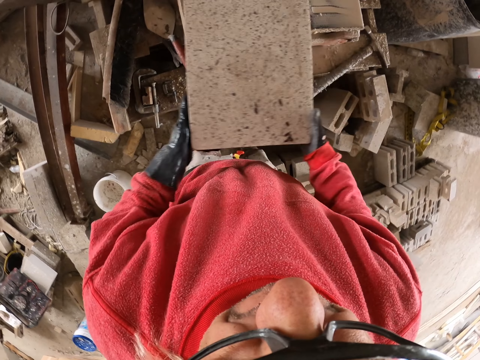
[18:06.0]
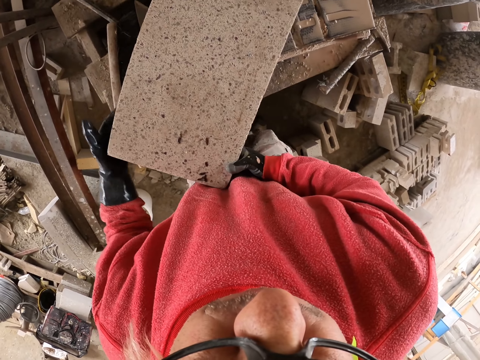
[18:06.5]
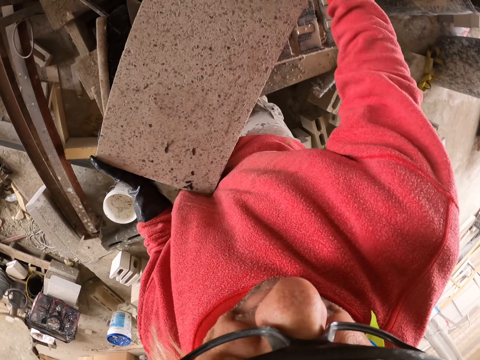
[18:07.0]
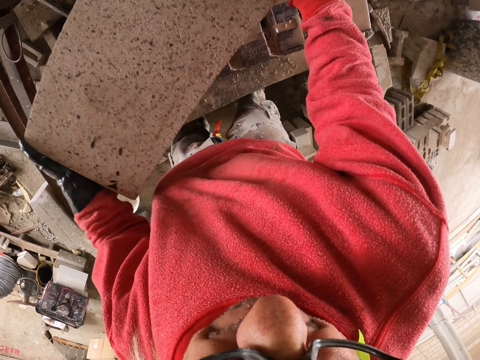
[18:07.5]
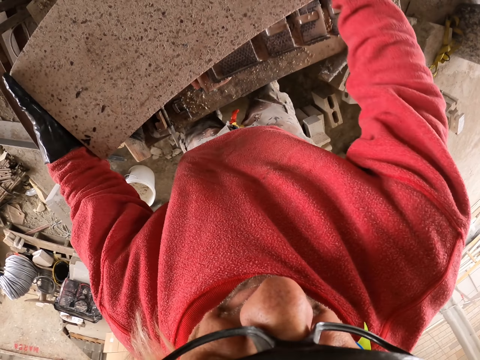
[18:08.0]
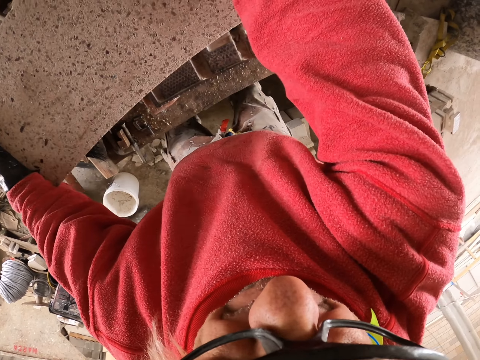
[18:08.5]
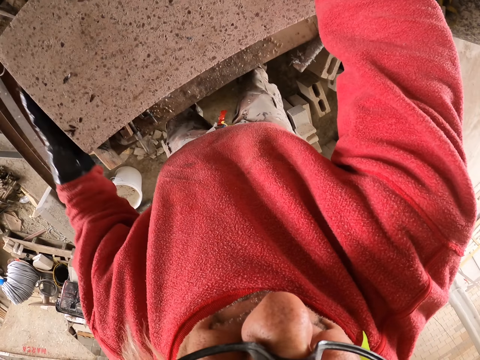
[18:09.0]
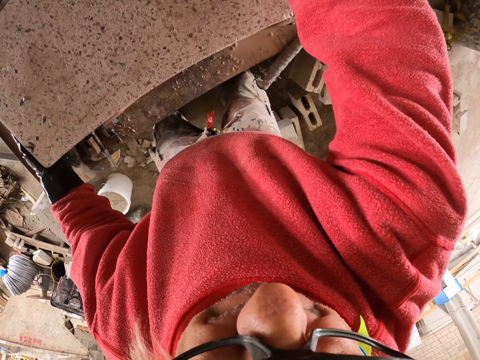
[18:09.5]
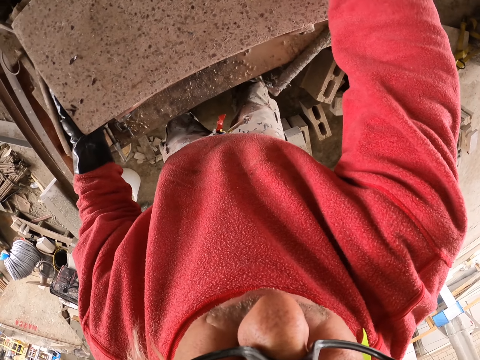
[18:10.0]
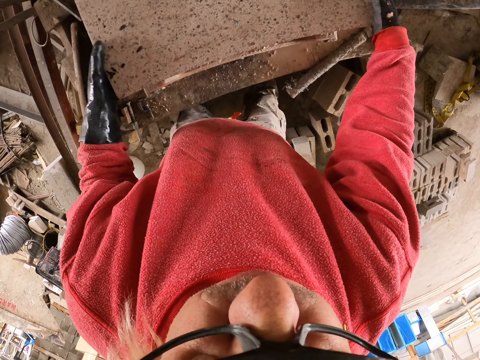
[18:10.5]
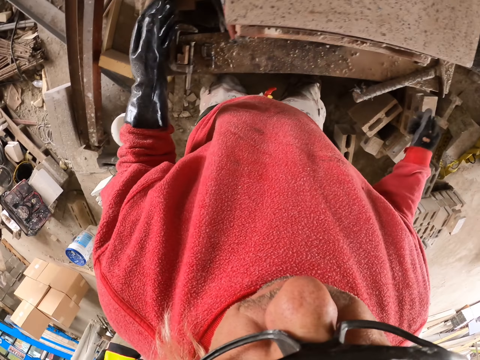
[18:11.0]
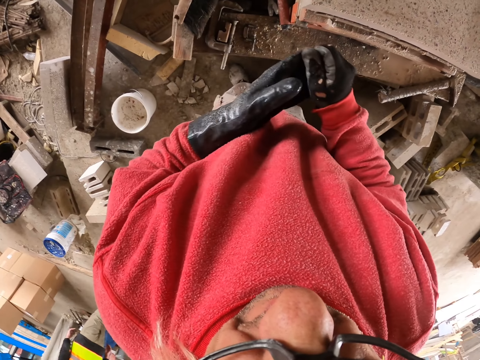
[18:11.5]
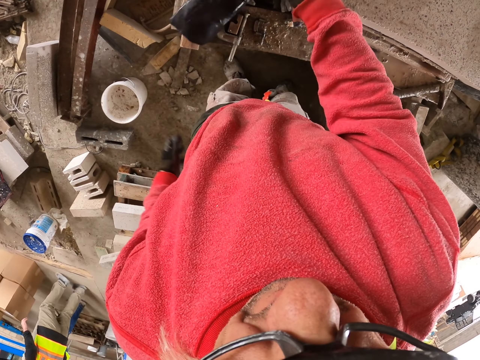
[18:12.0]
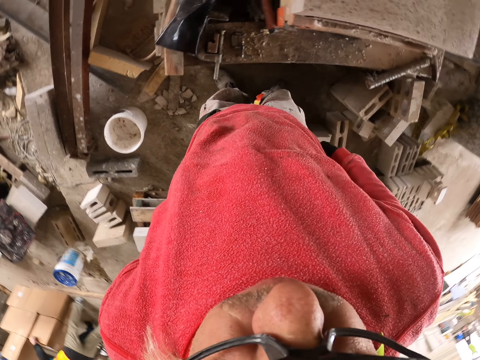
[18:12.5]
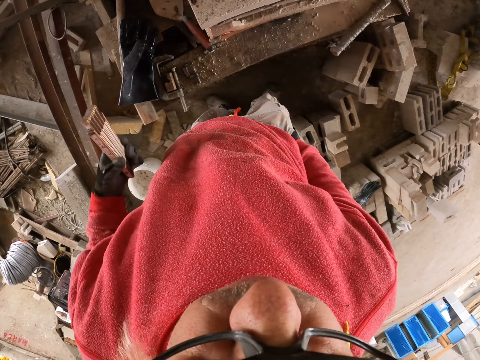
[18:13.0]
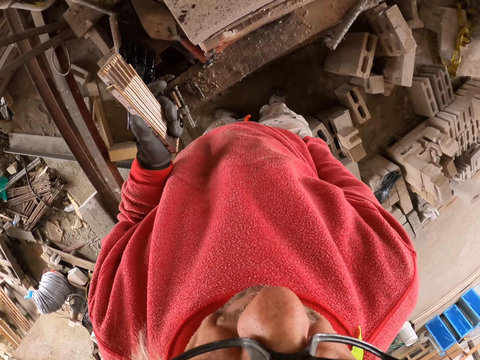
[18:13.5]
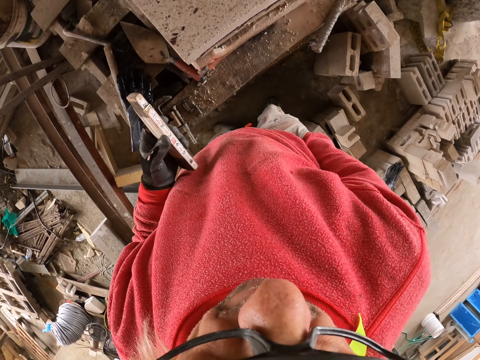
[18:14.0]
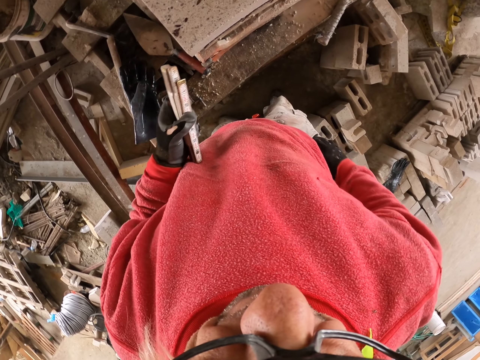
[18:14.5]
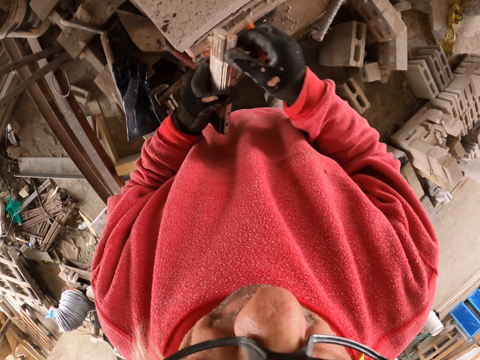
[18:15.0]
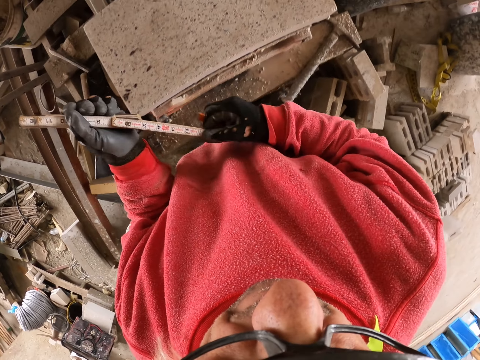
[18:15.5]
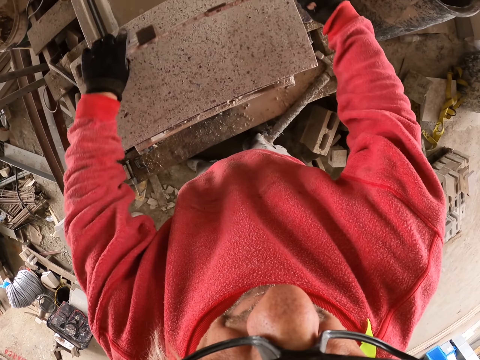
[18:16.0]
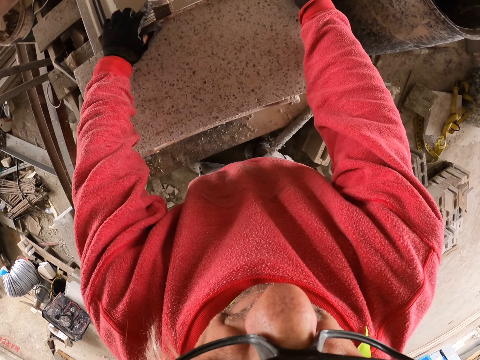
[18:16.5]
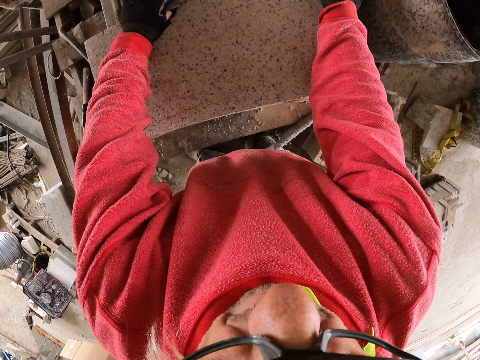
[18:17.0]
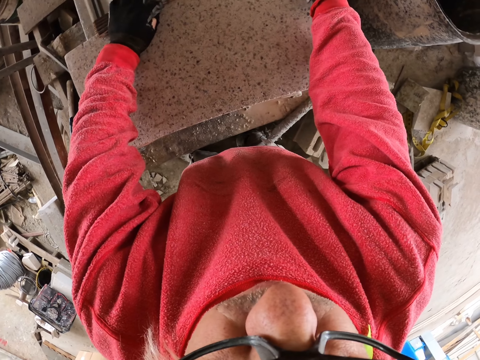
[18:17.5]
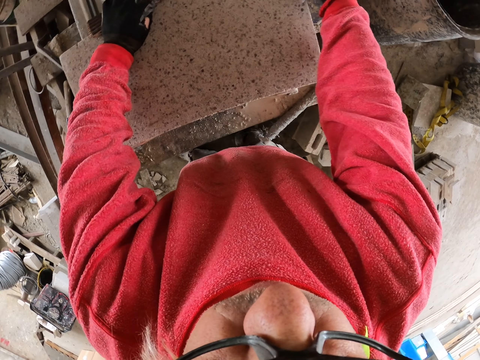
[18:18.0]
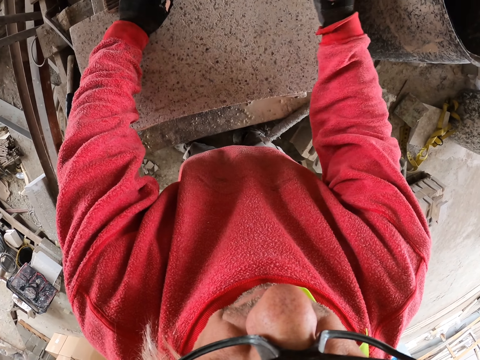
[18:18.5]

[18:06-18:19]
The camera wearer moves the concrete block on the brick cutter. They remove the left glove. They remove the tape measure. They hold the foldable ruler. They remove the pencil from the right pocket. They unfold the foldable ruler. They measure the concrete block.

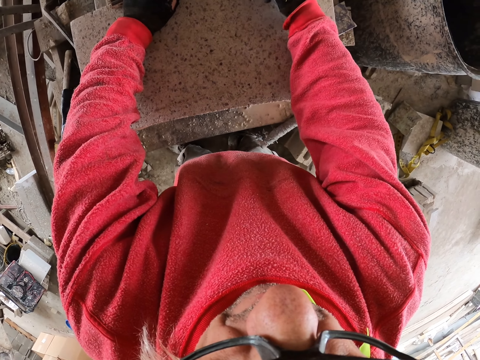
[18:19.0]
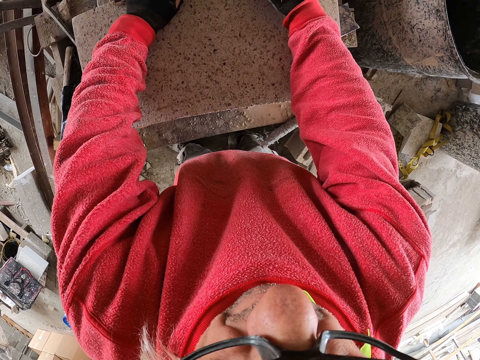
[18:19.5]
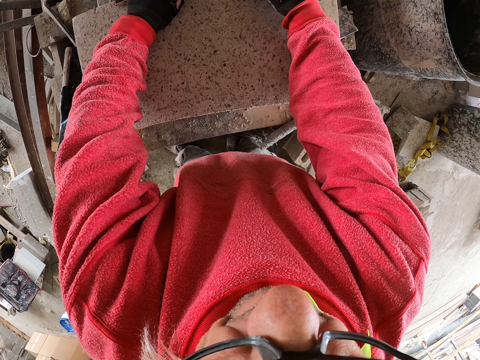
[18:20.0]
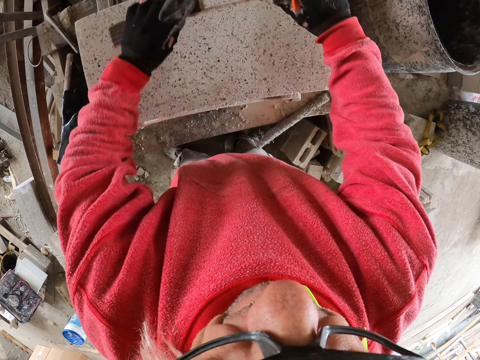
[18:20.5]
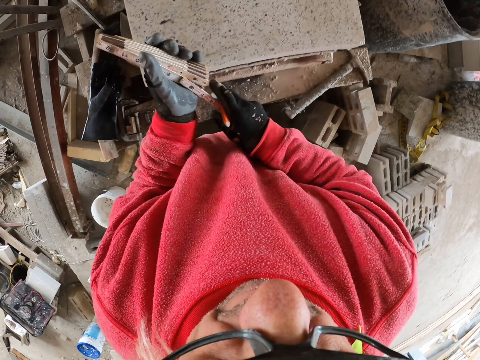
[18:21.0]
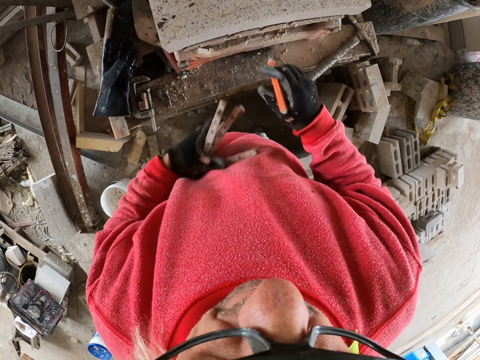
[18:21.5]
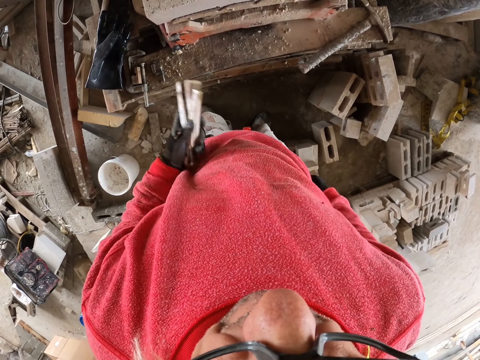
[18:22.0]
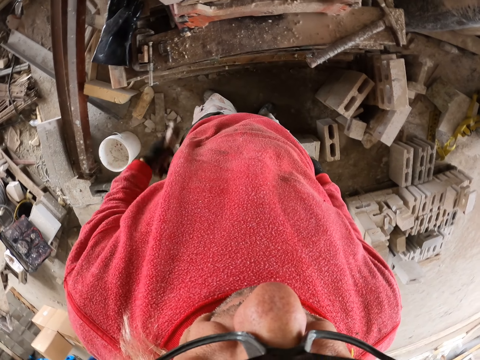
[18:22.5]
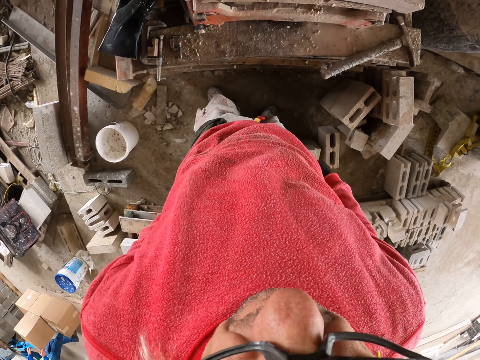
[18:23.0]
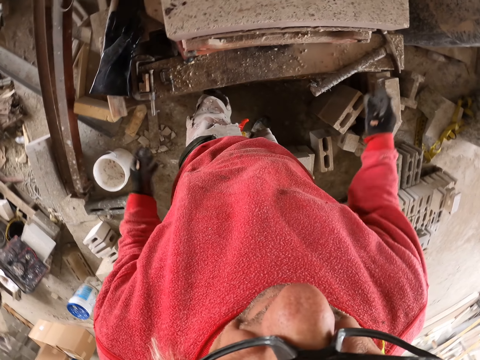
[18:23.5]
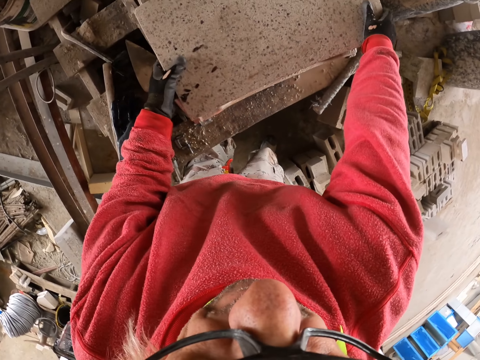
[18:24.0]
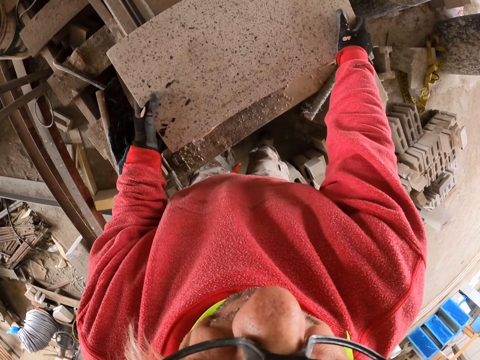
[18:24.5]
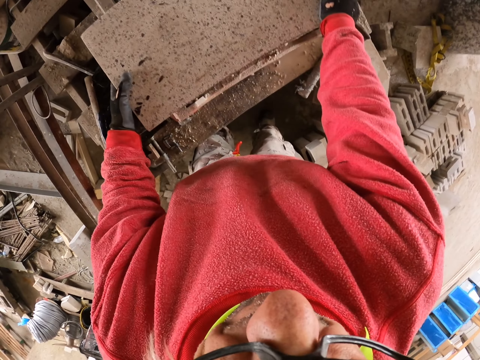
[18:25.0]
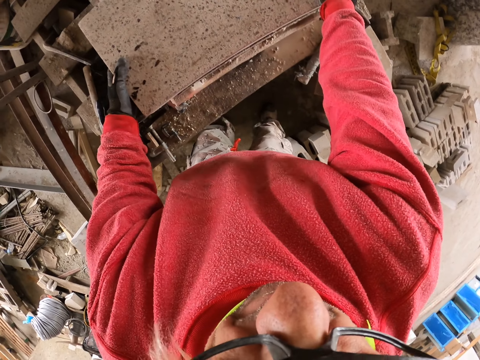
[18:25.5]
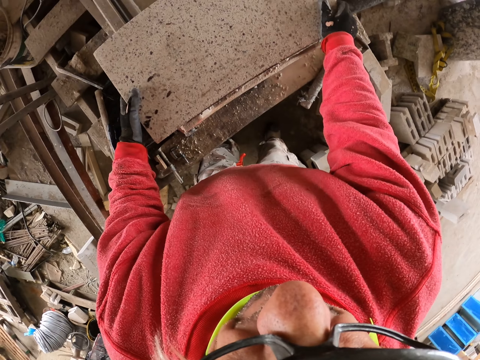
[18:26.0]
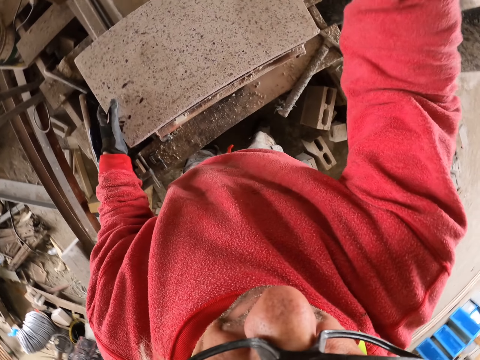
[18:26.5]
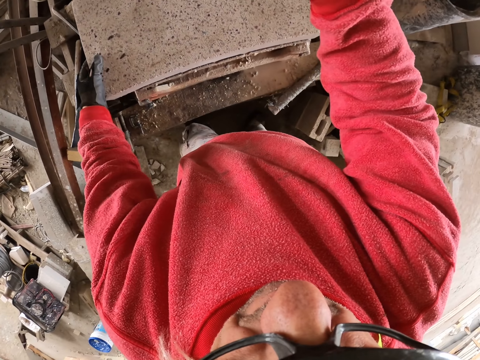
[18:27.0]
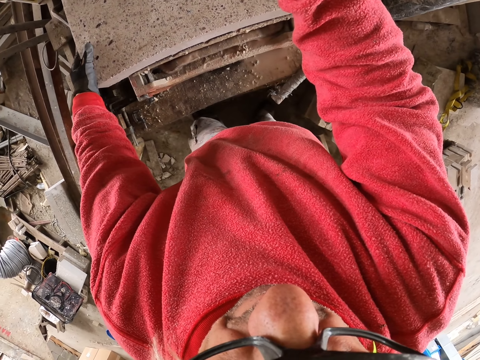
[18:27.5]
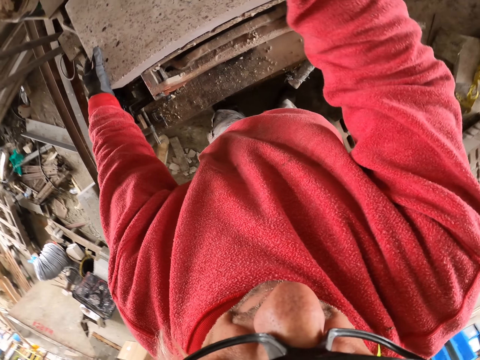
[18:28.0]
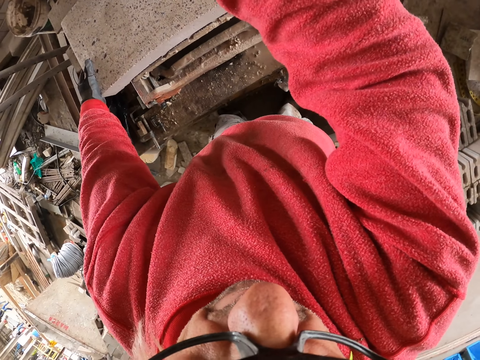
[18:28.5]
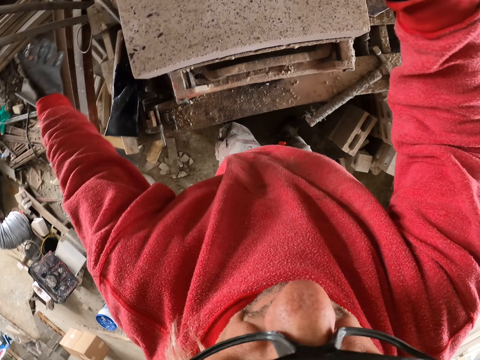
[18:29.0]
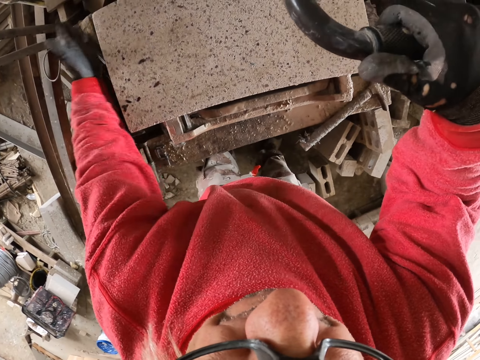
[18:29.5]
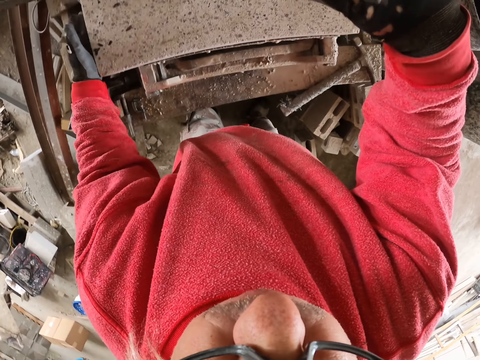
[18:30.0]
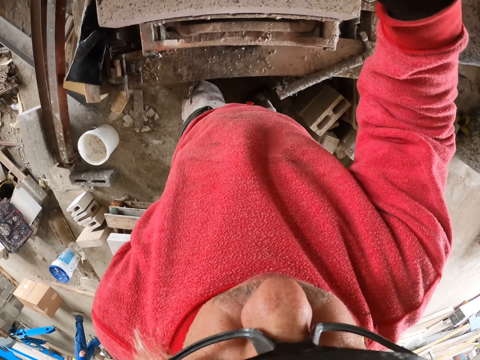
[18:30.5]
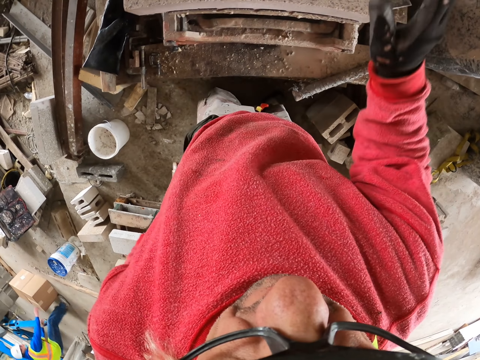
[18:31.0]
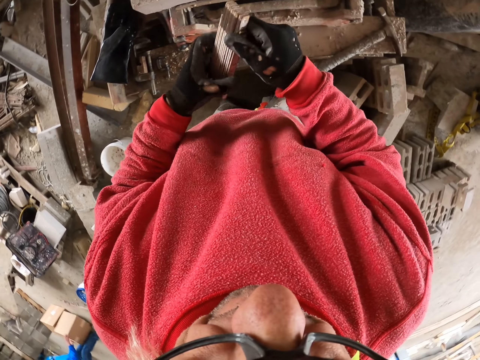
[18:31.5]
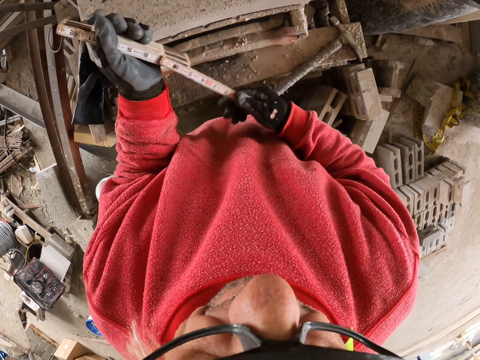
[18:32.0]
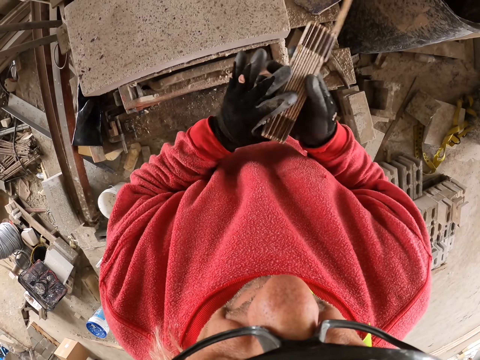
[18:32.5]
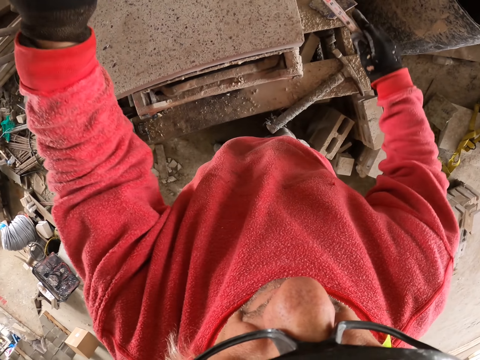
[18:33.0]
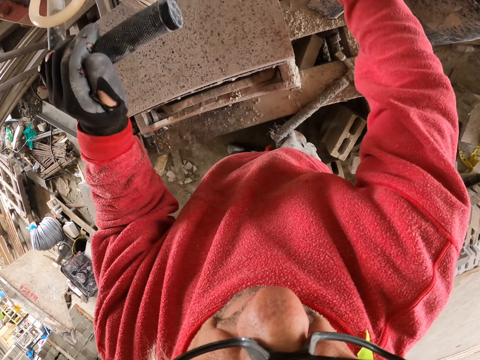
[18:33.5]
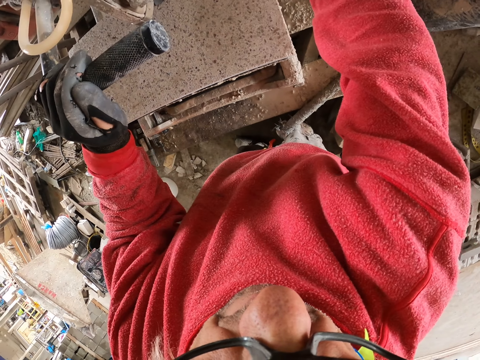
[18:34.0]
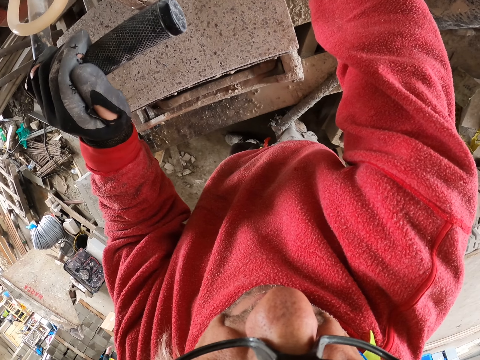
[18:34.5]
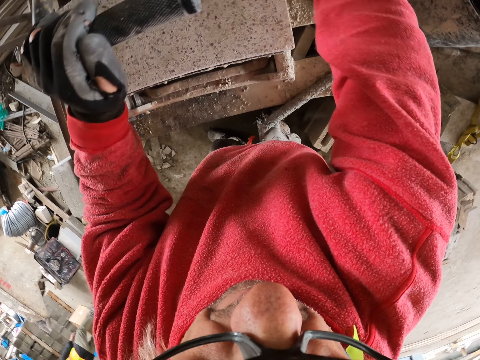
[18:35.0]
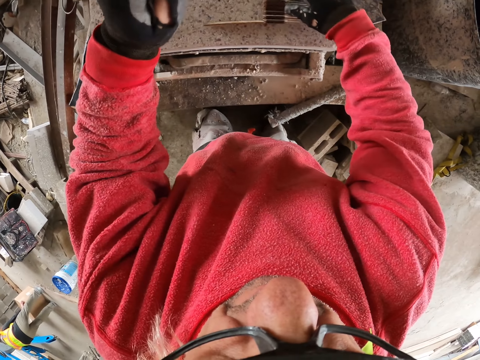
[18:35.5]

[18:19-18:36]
The camera wearer marks on something. They fold the ruler. They return the pen in the pocket with the right hand. They return the tape measure in the pocket. They hold something with both hands. They move the concrete block on the brick cutter. They cut the concrete block. They hit something with the left hand. They open the tape measure. They hold the ruler. They pull something with the left hand.
